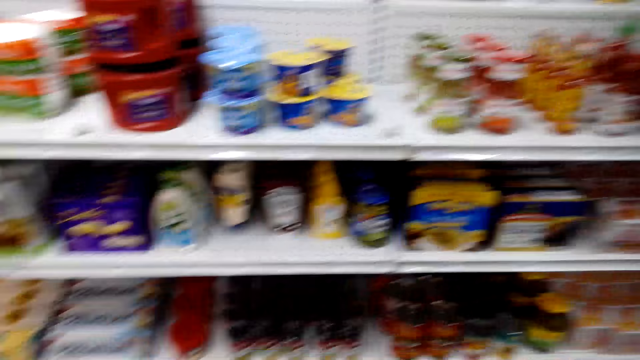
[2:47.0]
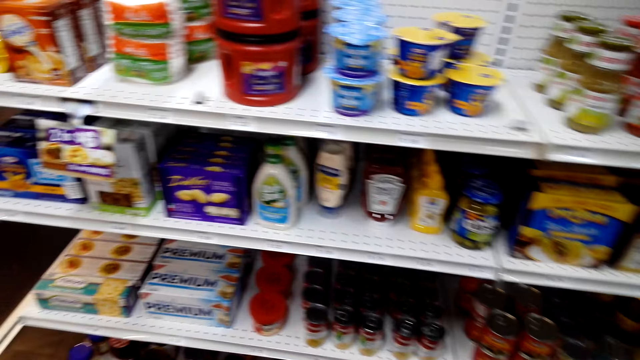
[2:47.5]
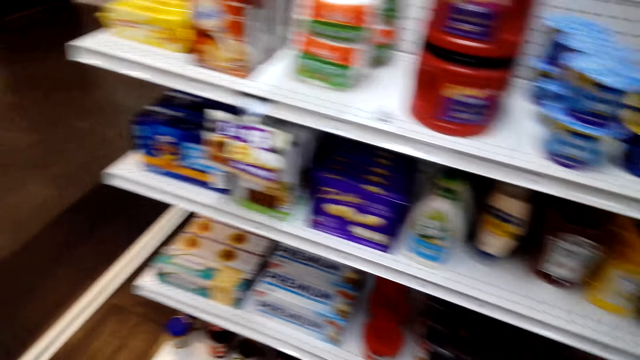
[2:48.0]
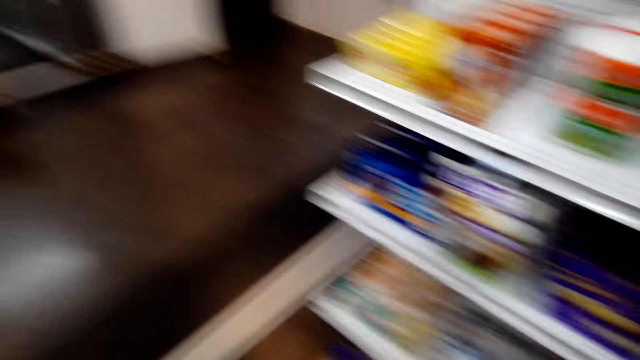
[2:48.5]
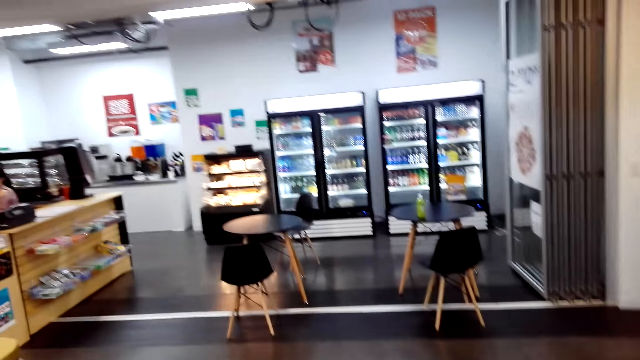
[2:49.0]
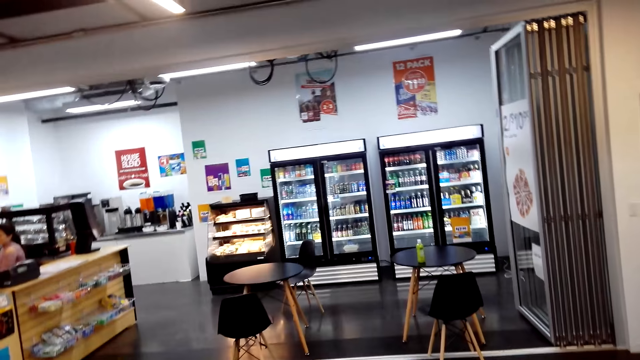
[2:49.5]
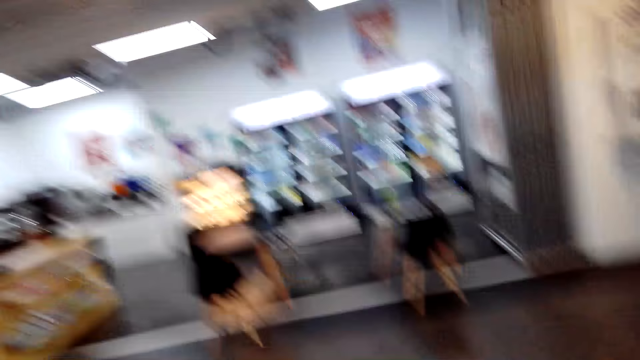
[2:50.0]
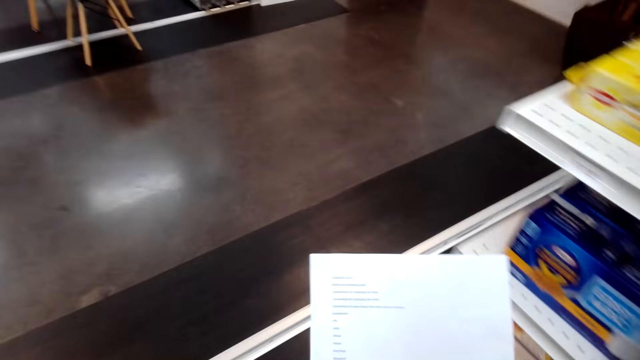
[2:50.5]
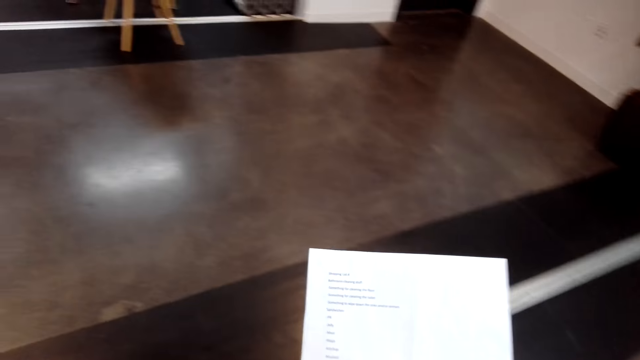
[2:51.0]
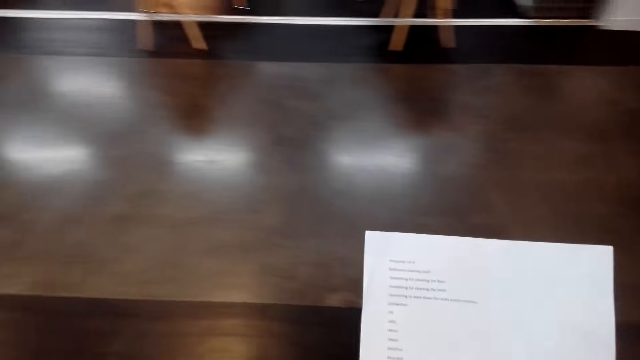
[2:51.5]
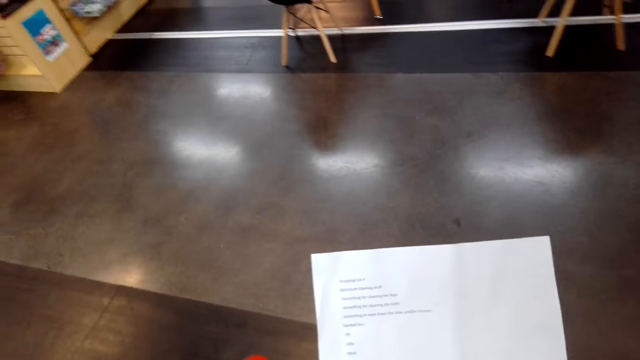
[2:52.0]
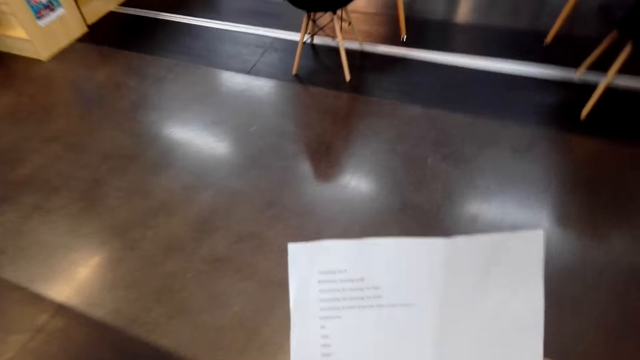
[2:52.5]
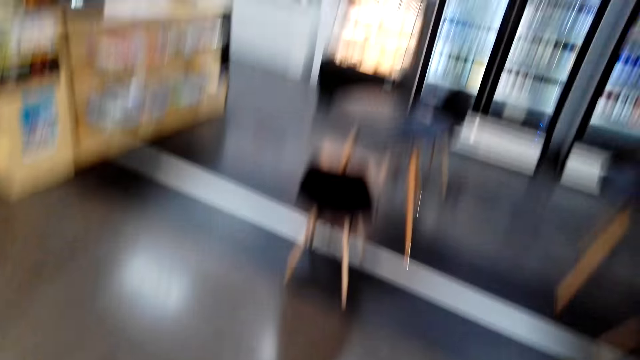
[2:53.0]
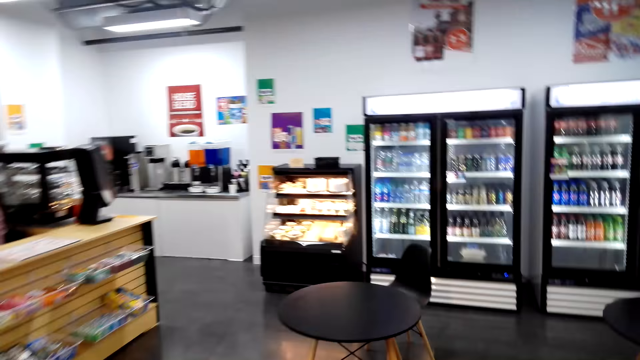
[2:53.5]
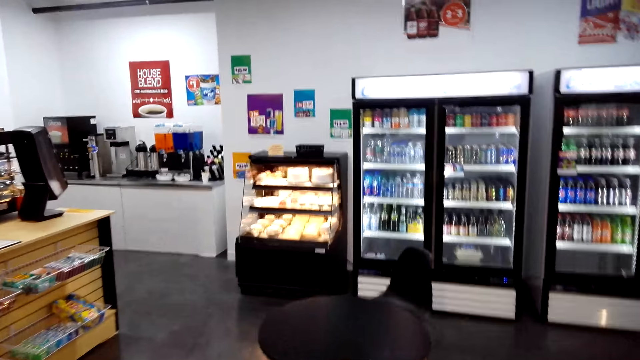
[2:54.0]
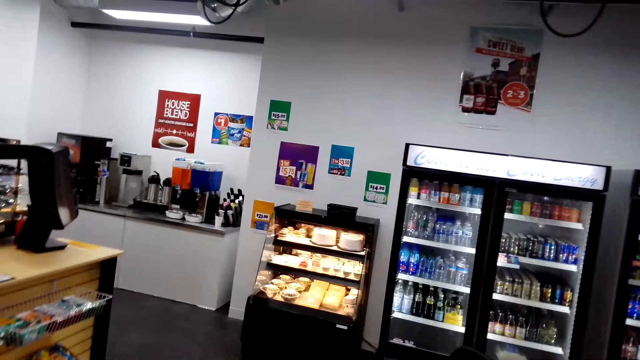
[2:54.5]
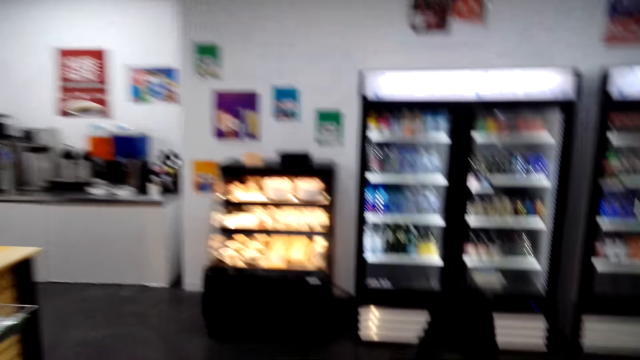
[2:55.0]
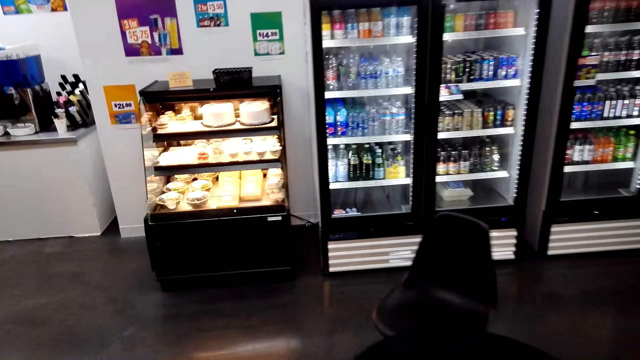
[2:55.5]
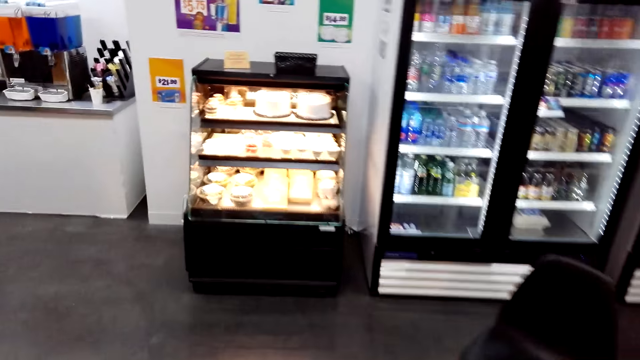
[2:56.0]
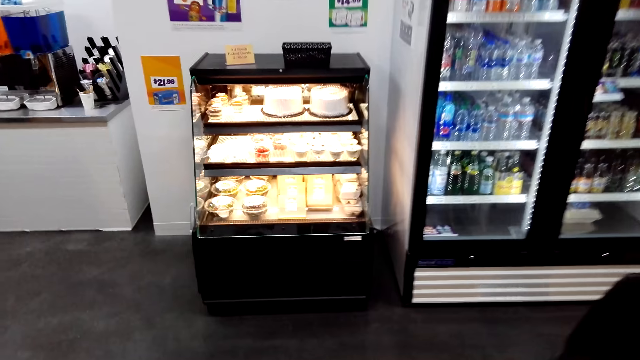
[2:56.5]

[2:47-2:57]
The camera wearer looks around the shops. They check the shopping list. They walk across the store.

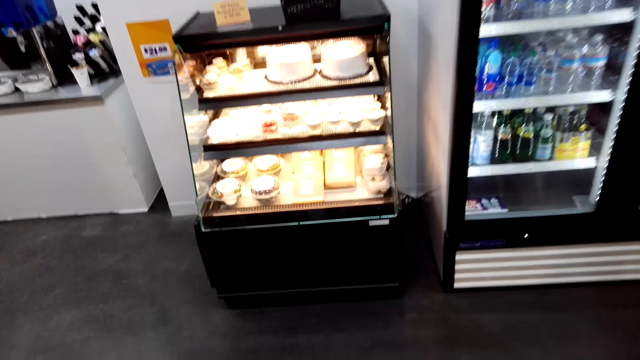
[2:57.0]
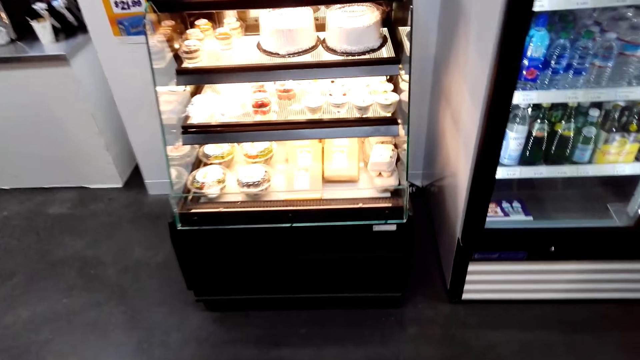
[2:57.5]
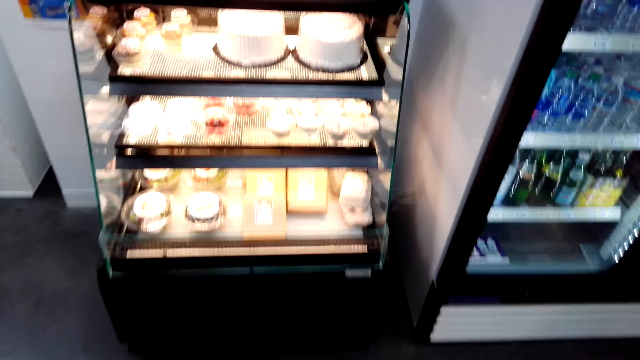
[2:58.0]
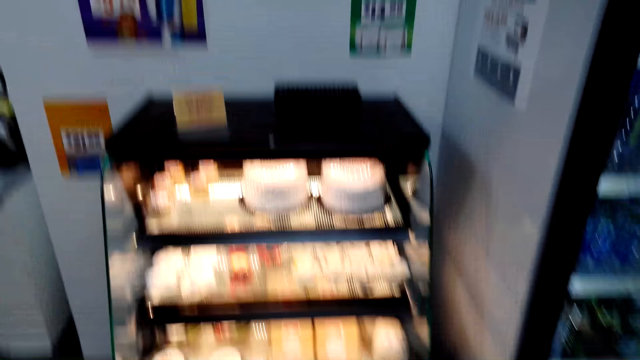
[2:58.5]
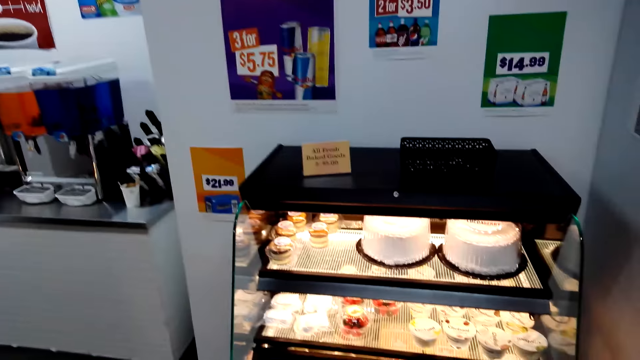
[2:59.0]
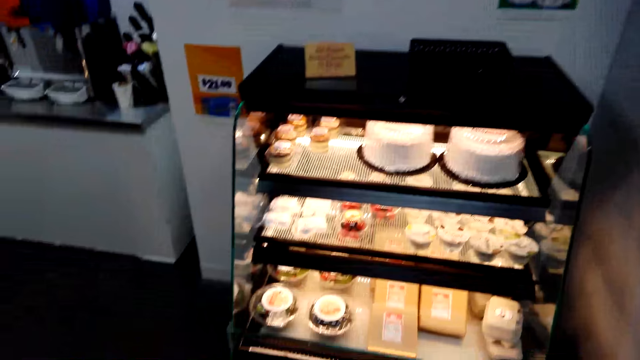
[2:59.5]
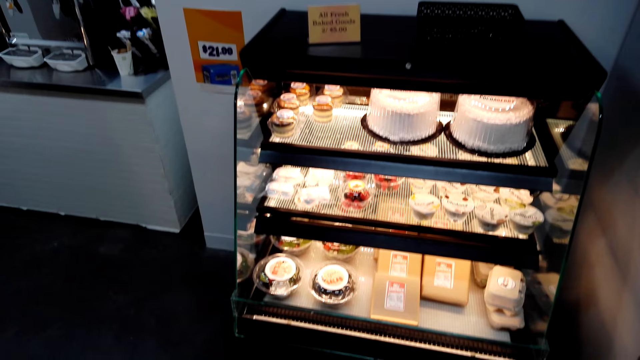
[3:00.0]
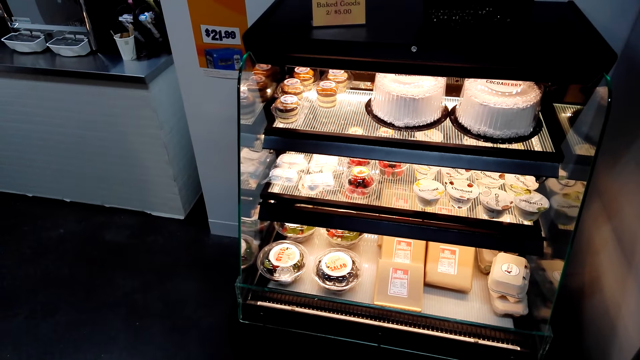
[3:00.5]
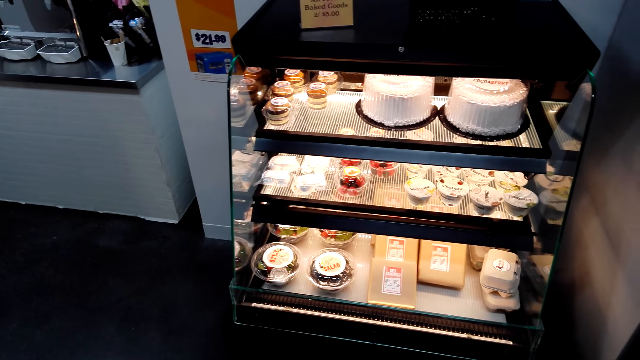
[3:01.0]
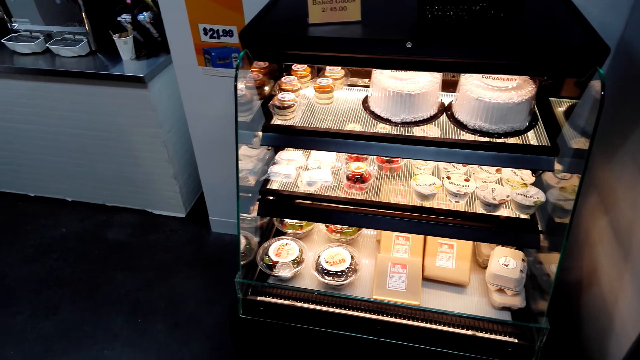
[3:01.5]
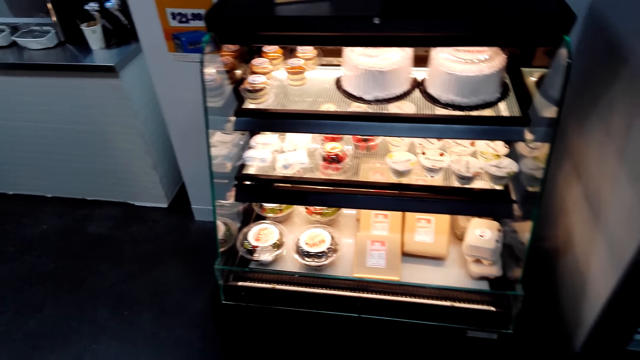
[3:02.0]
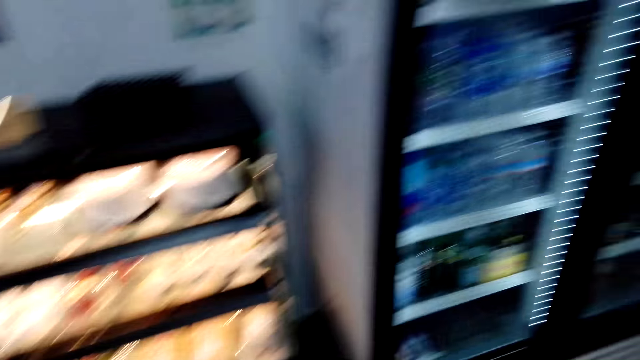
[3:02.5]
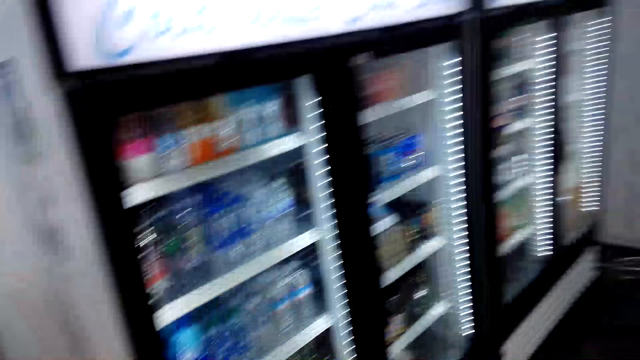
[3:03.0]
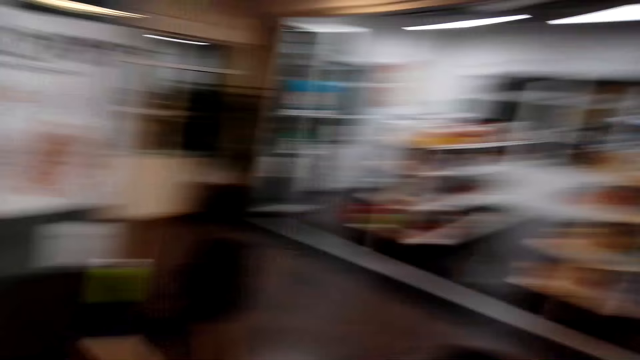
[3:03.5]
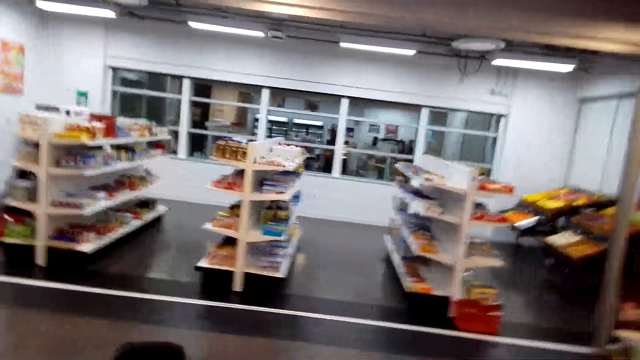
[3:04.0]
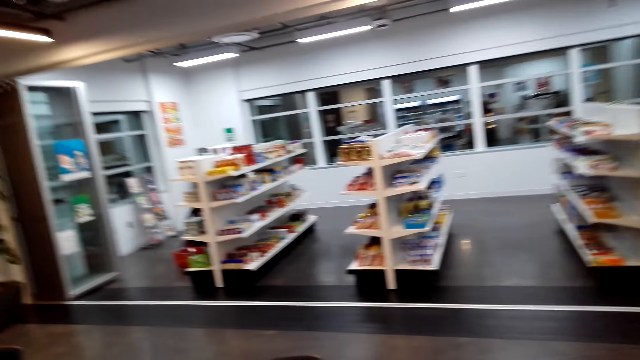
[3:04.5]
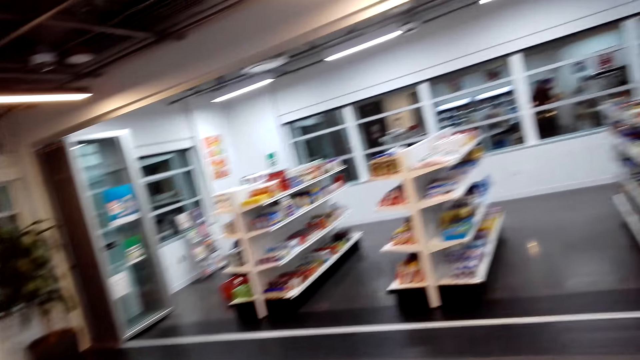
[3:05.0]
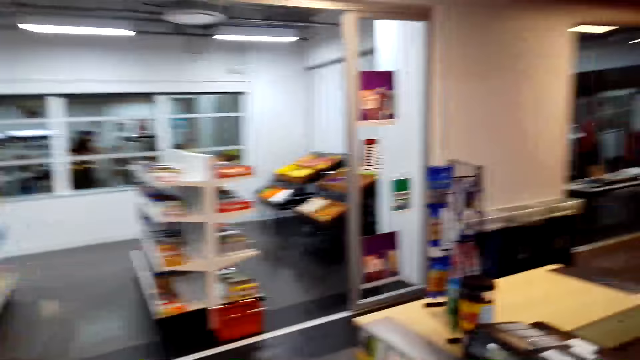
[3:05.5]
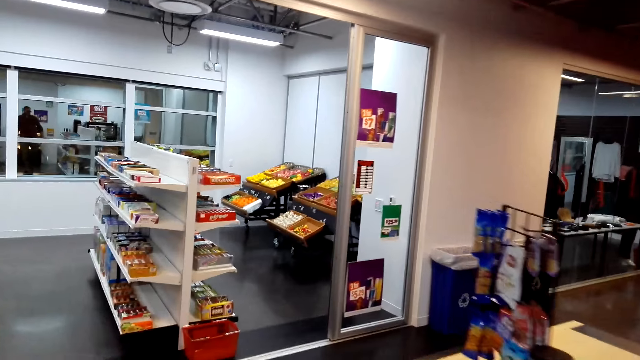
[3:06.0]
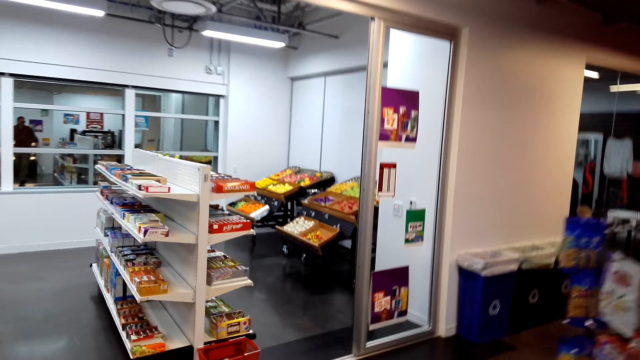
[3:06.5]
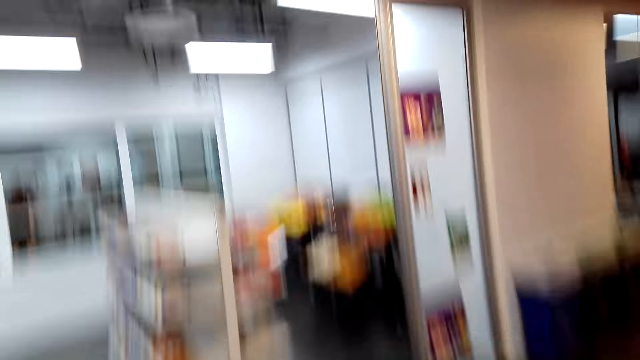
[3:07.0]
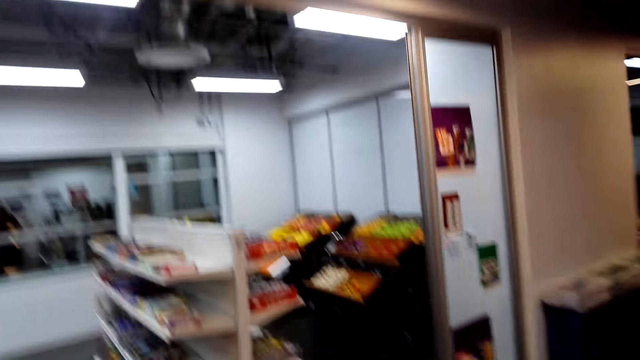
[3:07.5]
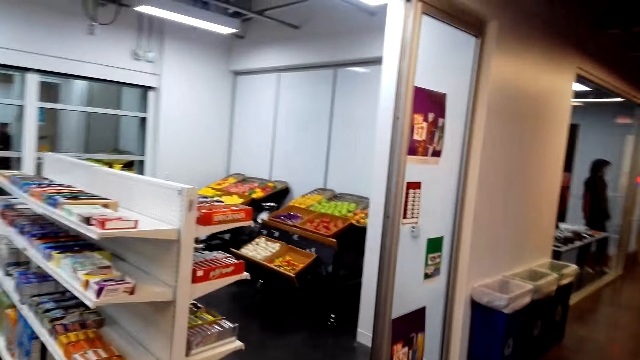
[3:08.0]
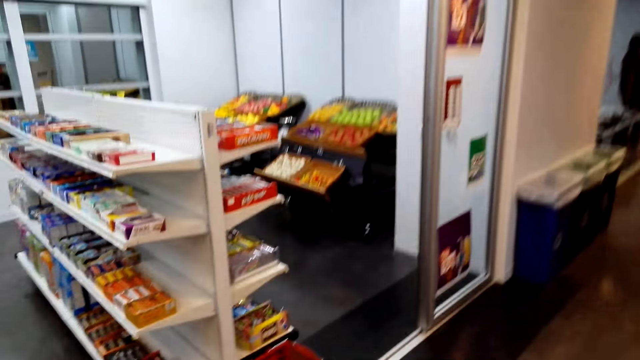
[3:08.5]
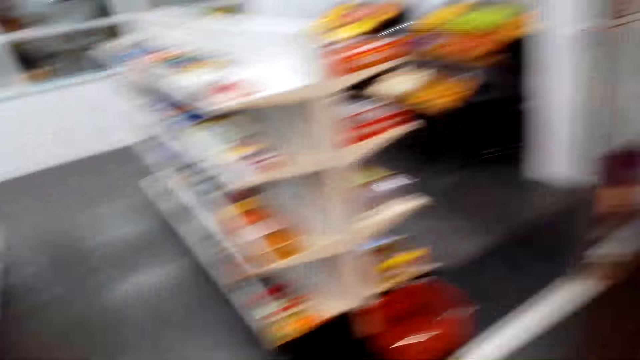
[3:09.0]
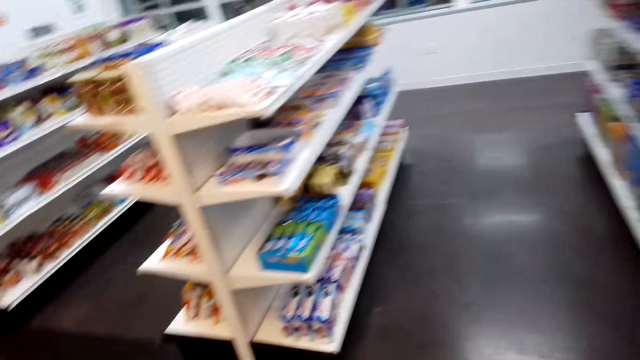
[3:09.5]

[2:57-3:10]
The camera wearer checks the cakes. They look around the shops. They walk across the store.
